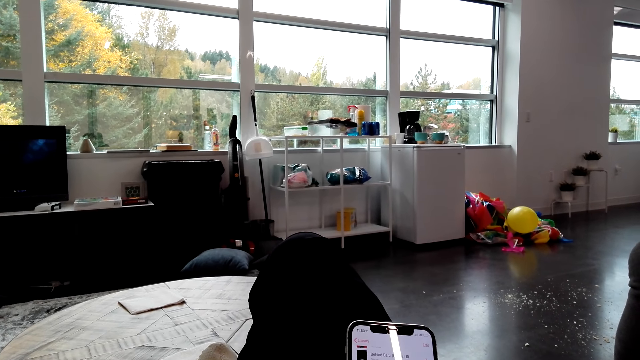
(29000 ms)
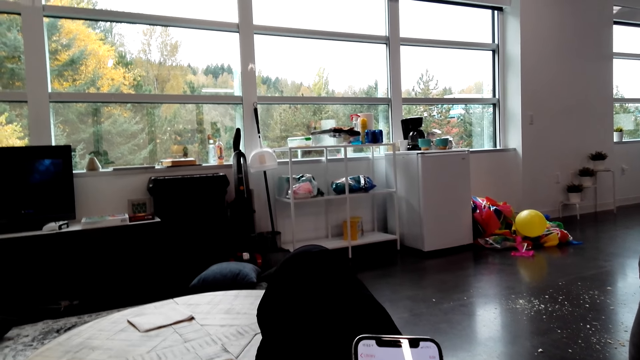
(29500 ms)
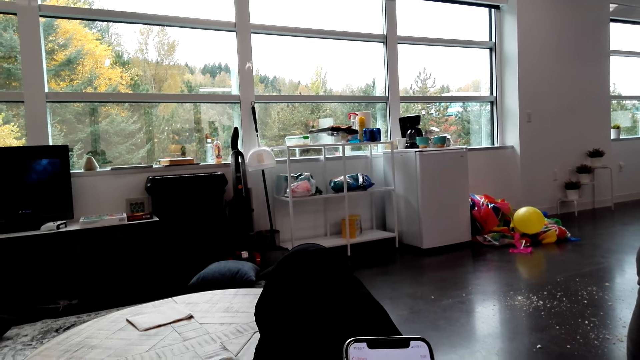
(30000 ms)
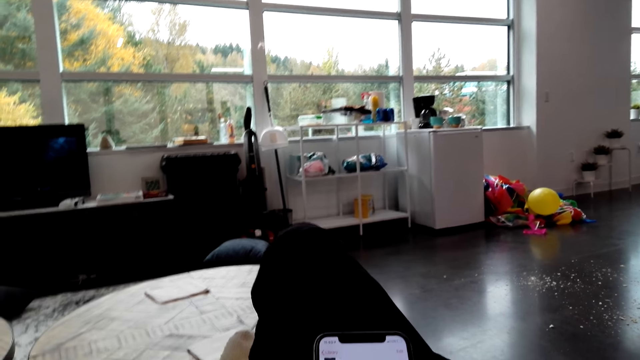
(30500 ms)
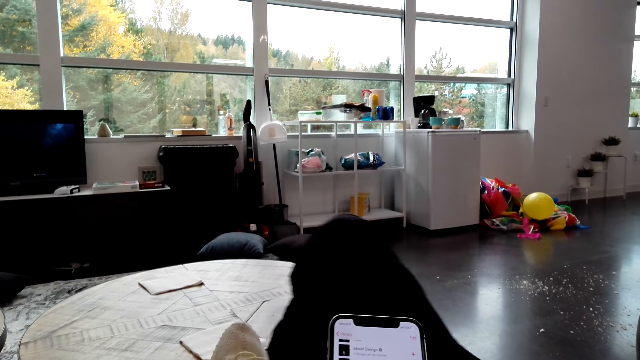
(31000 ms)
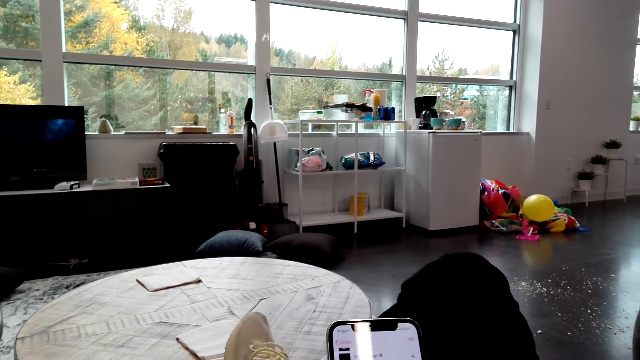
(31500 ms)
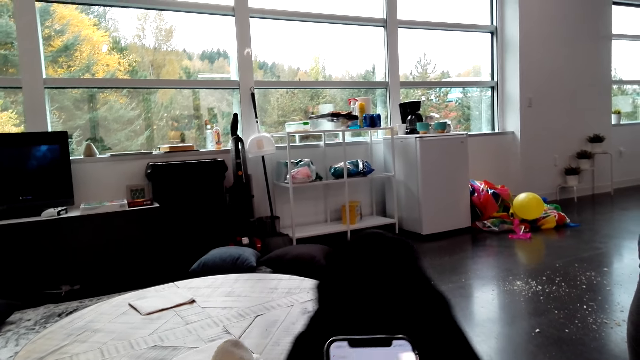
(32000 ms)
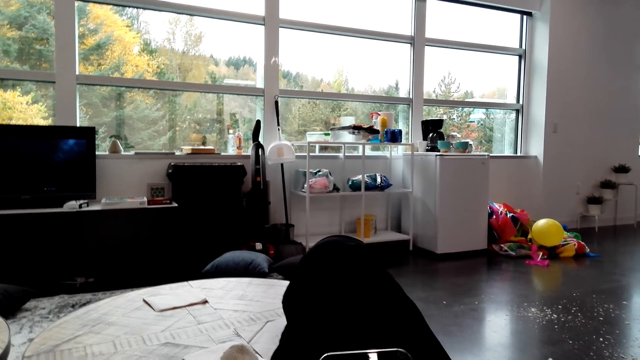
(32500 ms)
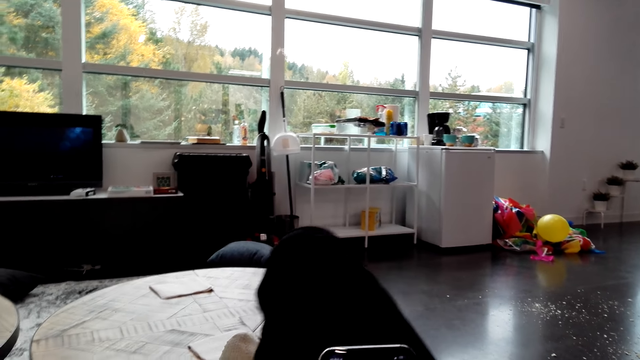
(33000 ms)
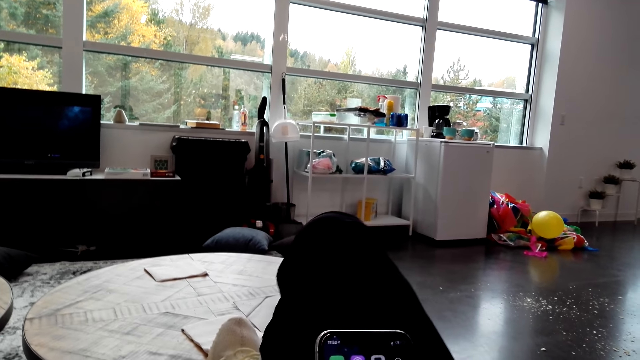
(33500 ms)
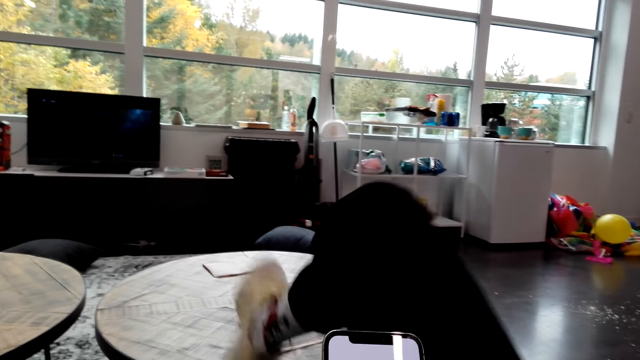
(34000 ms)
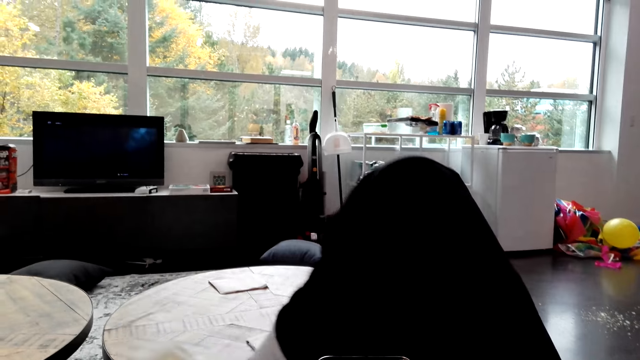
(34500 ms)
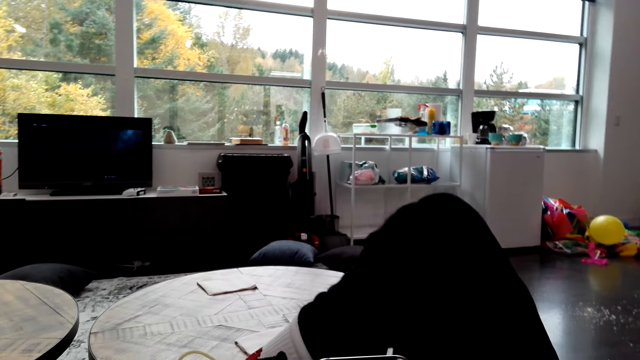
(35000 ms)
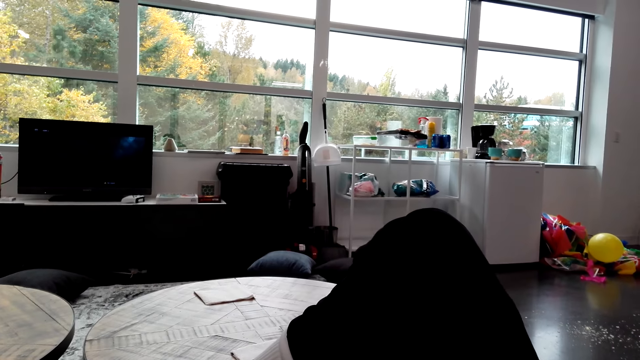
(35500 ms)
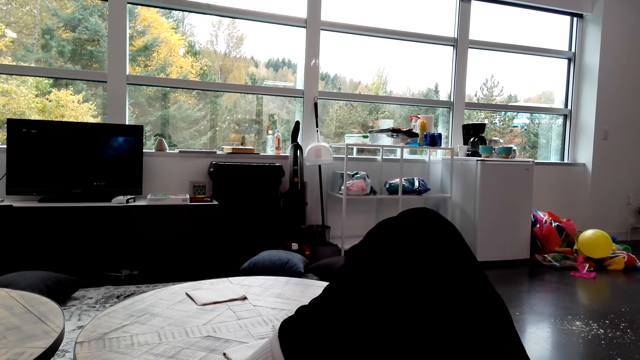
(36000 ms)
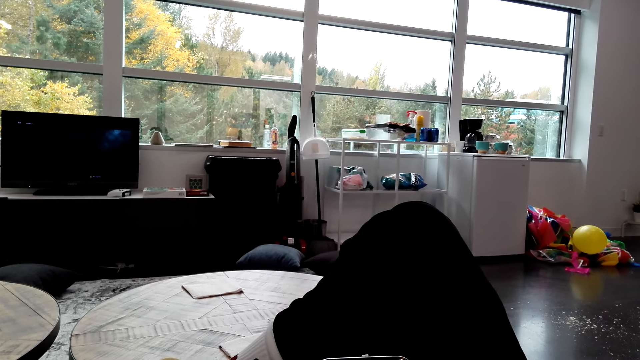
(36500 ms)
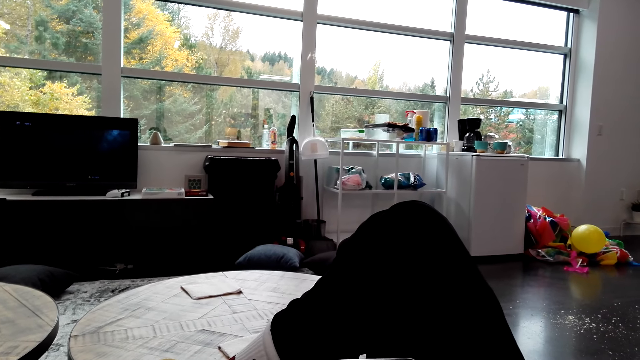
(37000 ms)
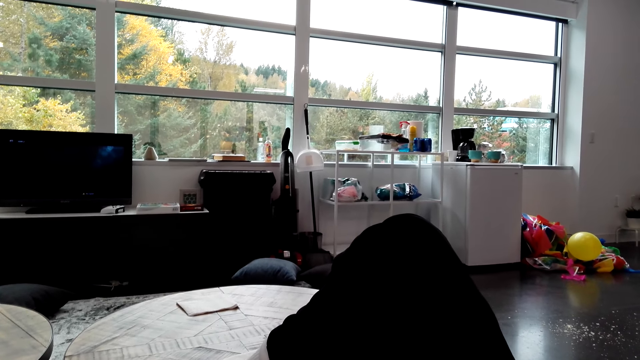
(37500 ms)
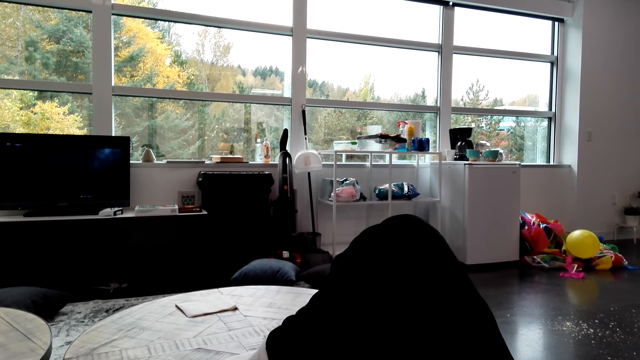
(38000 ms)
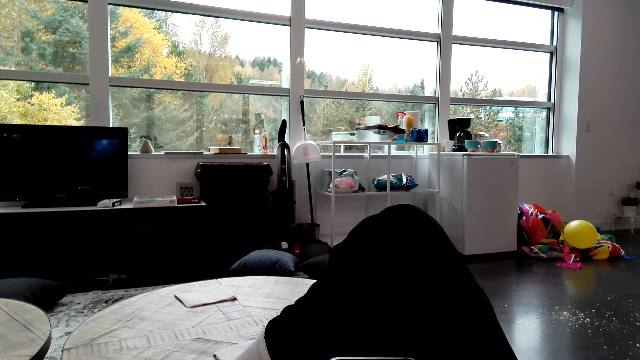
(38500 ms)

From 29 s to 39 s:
The camera wearer swings the right leg and operates a phone. They lift the right leg and operate the phone. They move the phone and operate the phone.

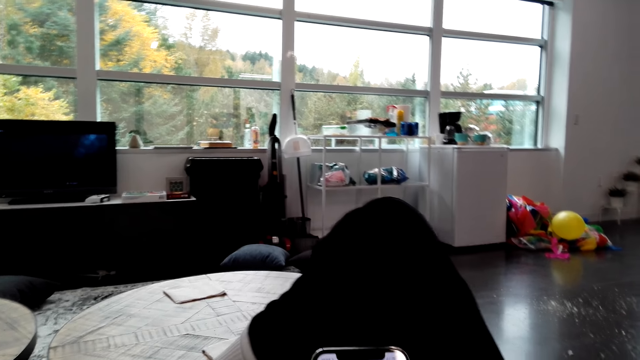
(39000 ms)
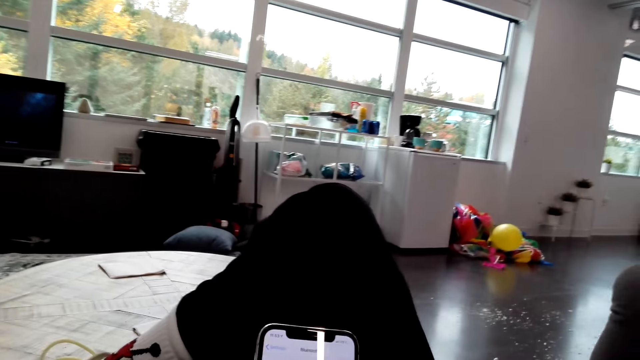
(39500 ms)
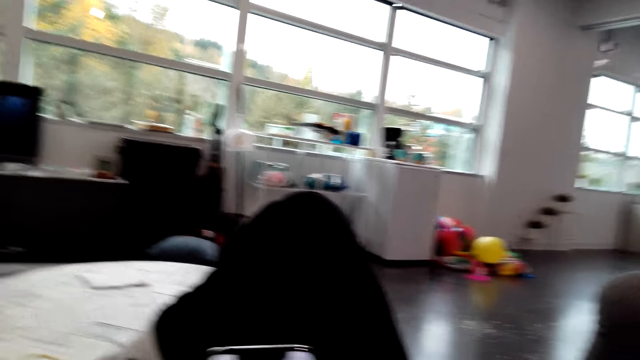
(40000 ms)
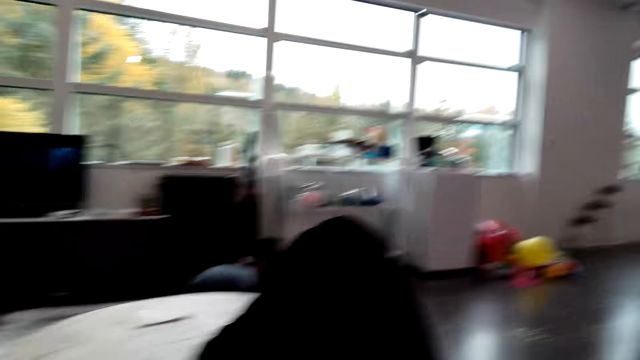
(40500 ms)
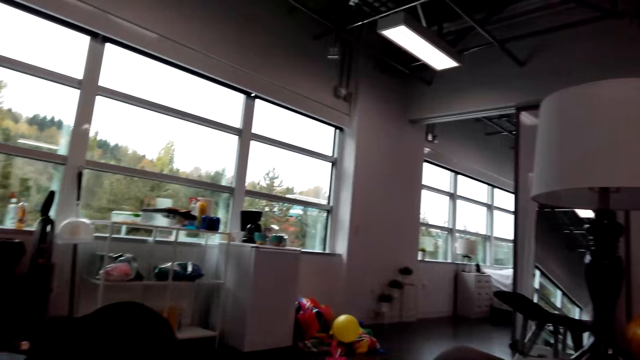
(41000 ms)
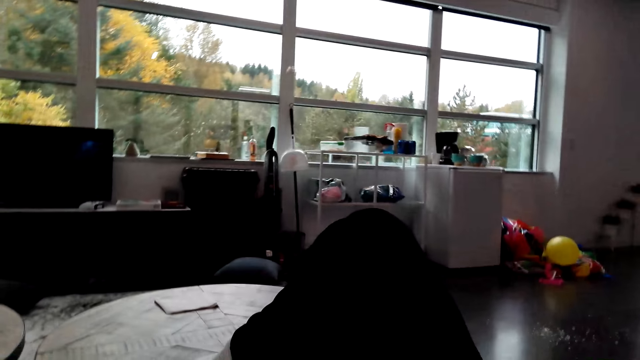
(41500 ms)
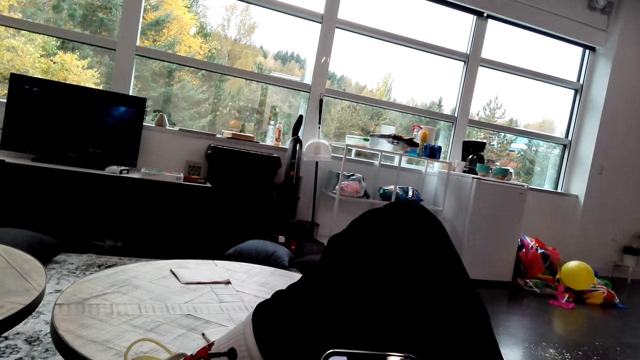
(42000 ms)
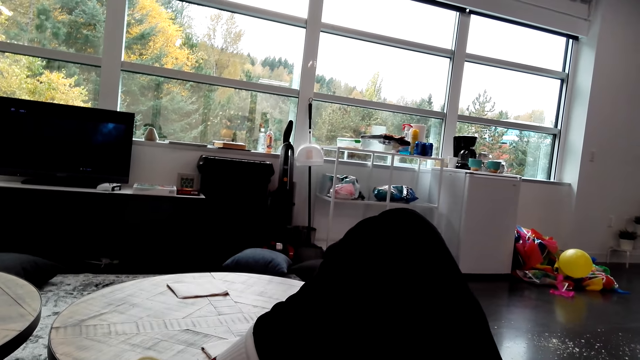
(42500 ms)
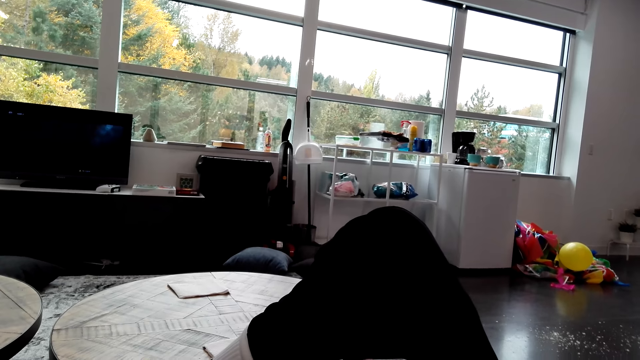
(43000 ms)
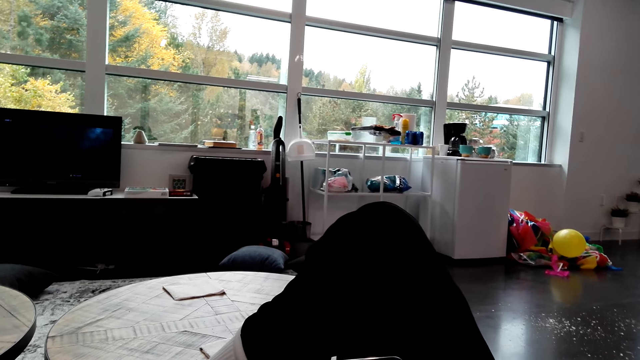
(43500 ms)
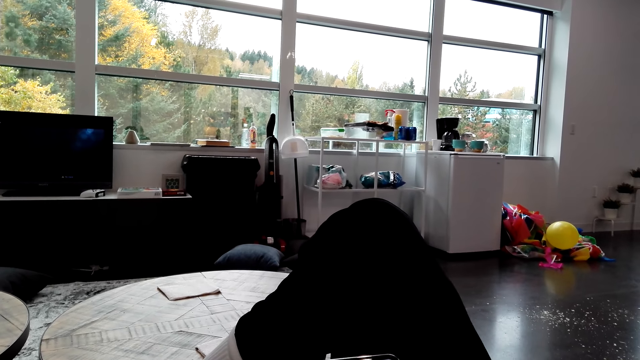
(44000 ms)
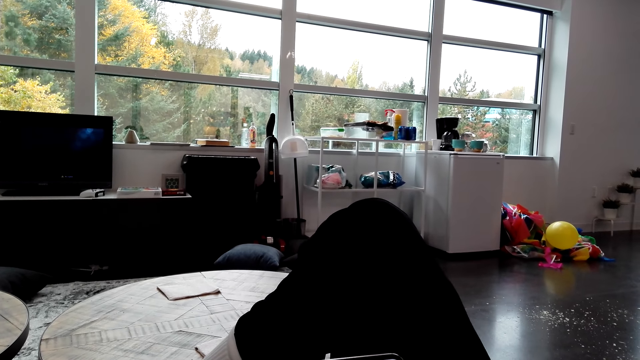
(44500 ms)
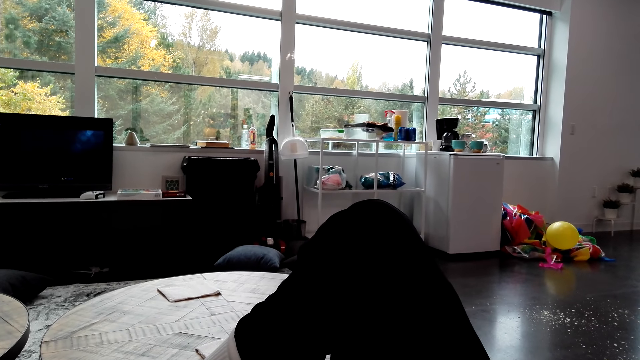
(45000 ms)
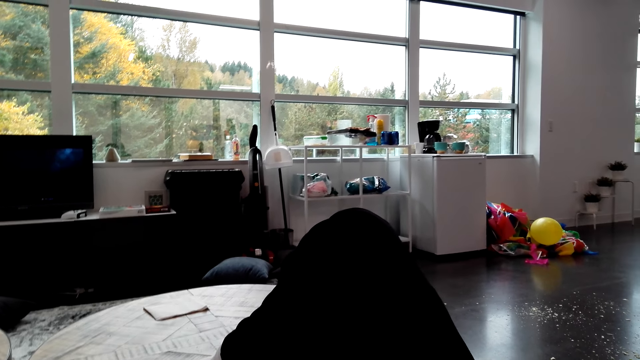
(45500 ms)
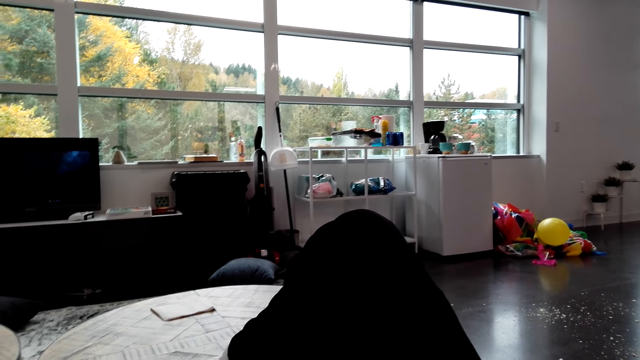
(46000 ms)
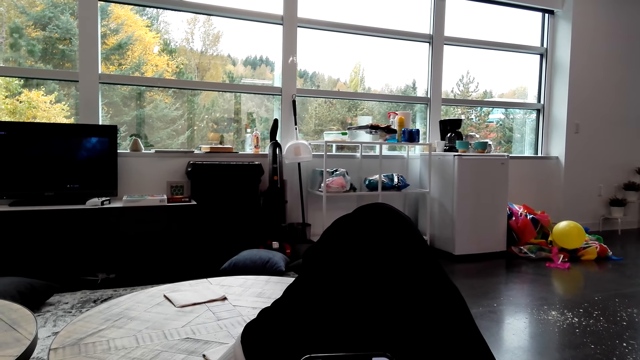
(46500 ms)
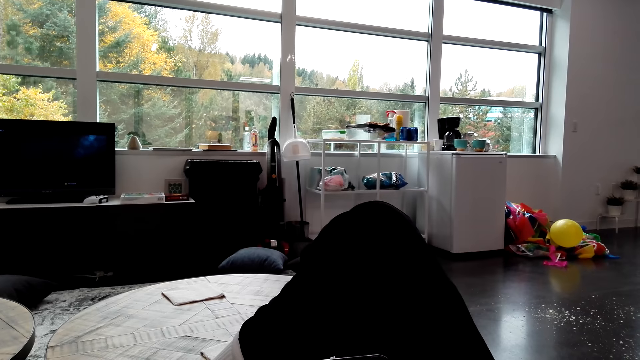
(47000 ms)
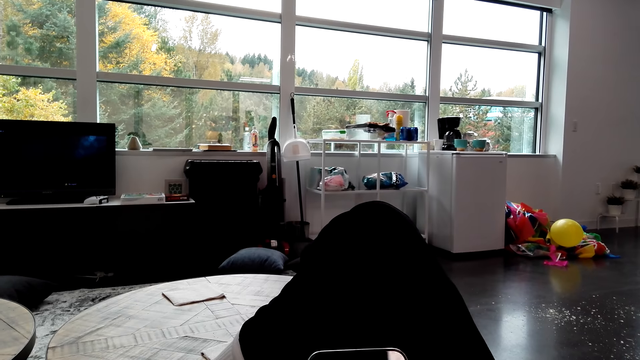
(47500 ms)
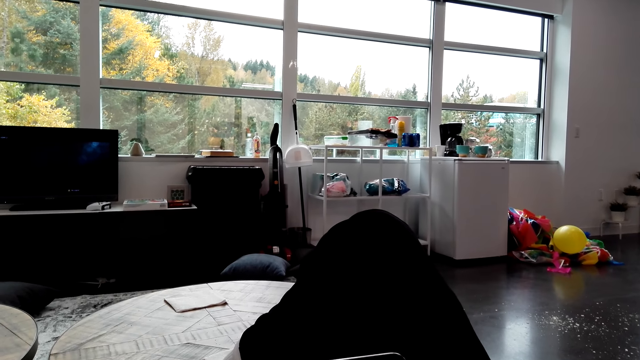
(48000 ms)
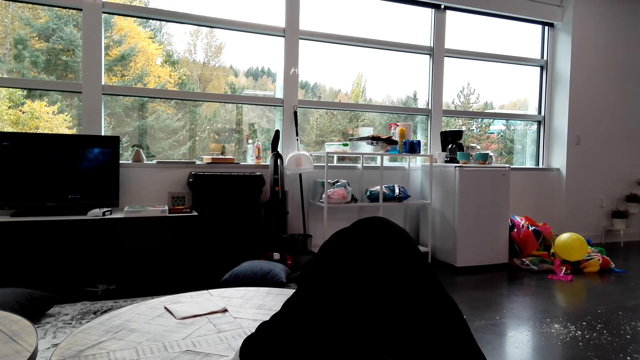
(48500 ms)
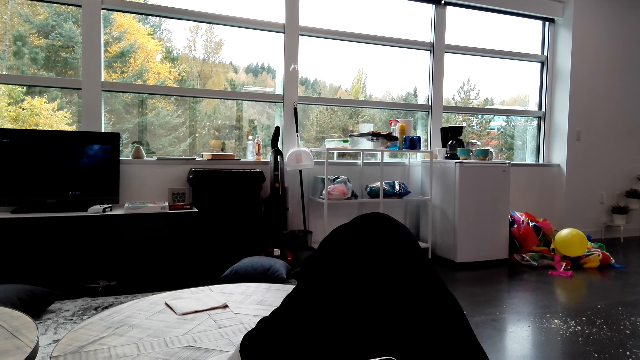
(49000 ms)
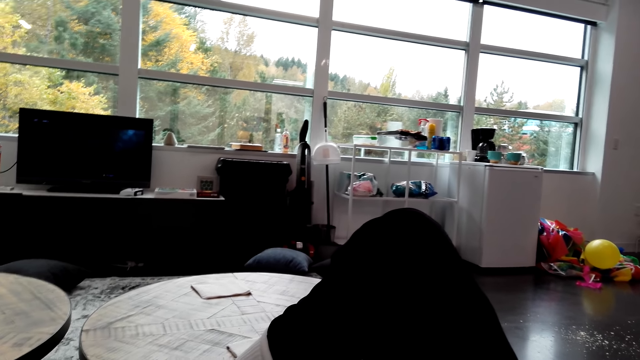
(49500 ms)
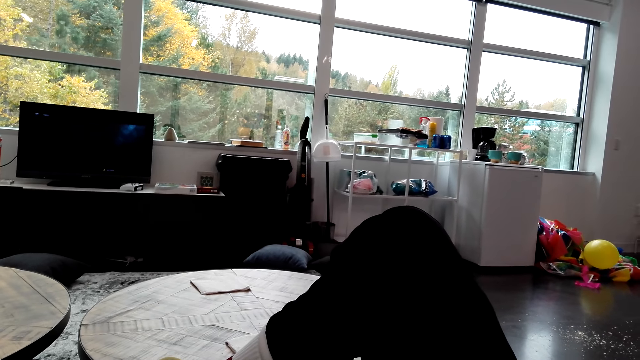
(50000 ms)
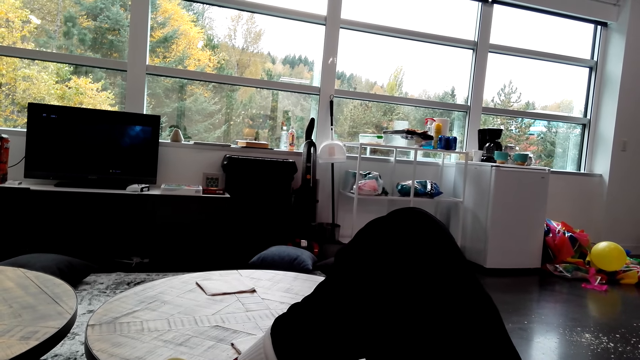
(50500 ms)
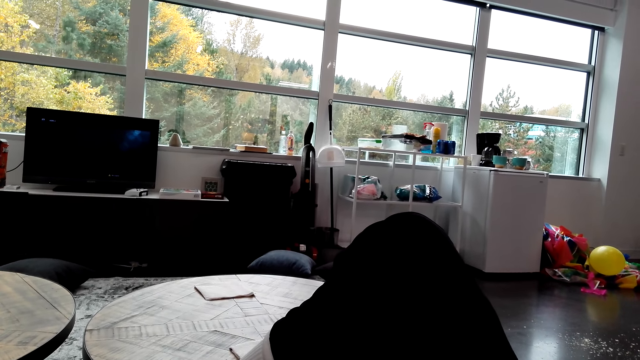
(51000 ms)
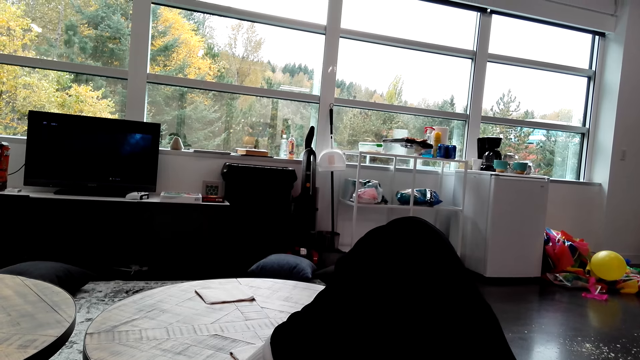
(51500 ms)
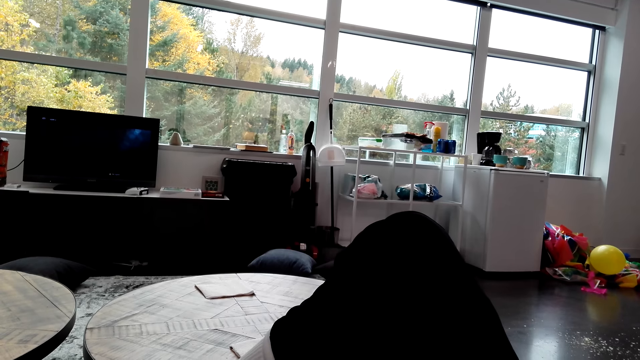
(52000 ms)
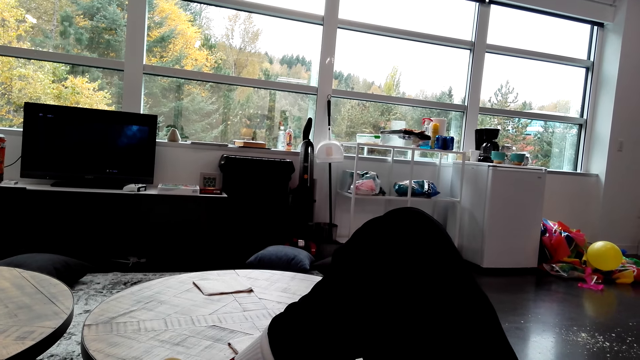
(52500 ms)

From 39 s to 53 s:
The camera wearer scrolls the phone, looks around the house, and moves hands. They look around the house and operate the phone. They look around the house and operate the phone. They look around the house.
